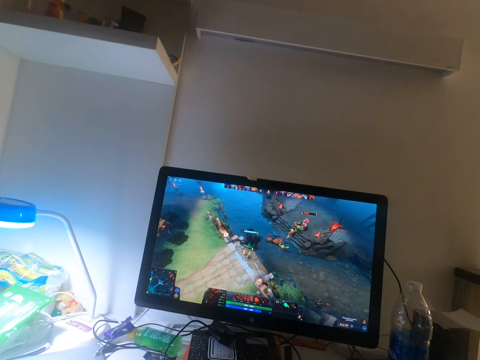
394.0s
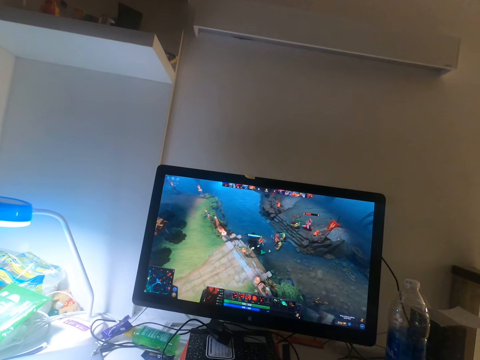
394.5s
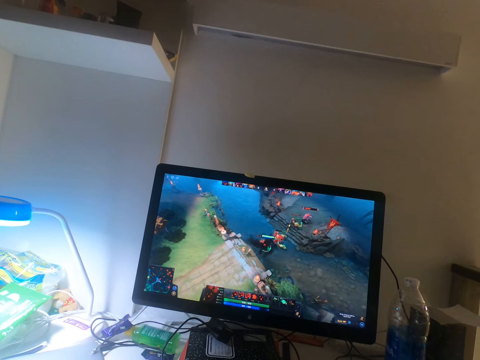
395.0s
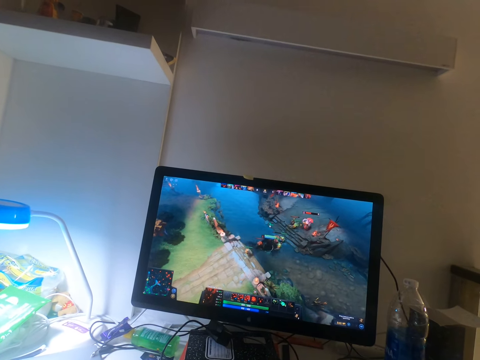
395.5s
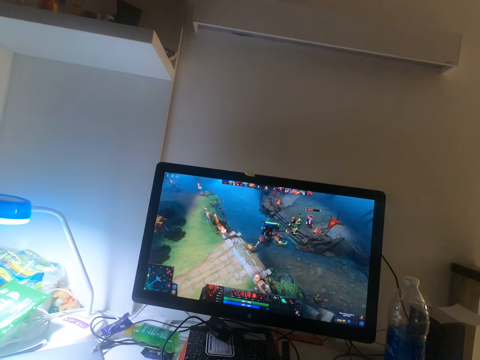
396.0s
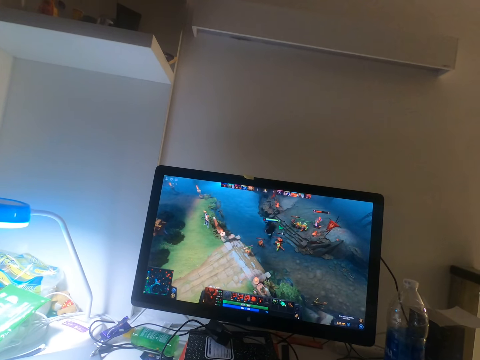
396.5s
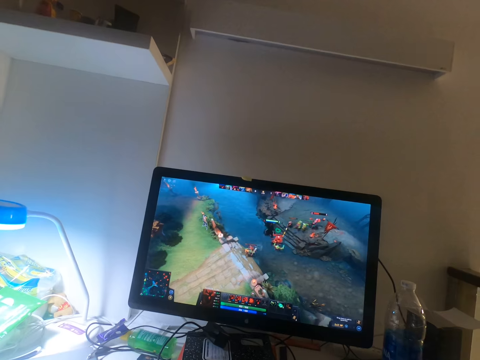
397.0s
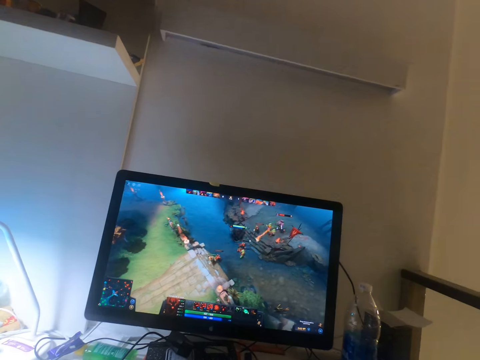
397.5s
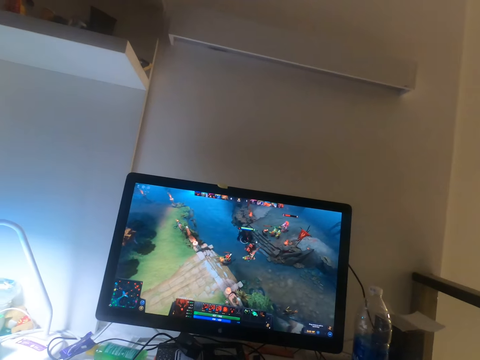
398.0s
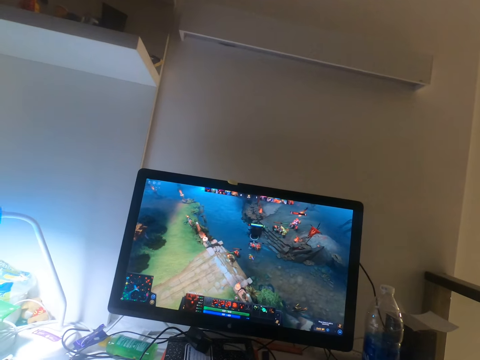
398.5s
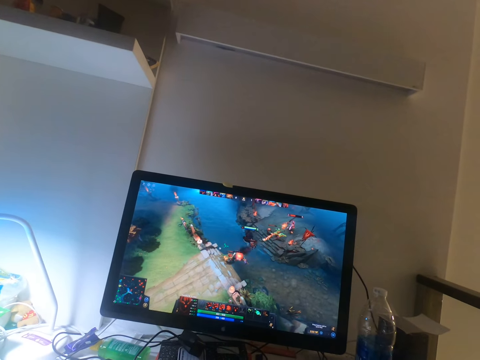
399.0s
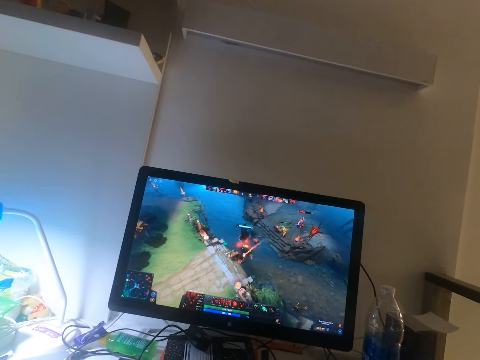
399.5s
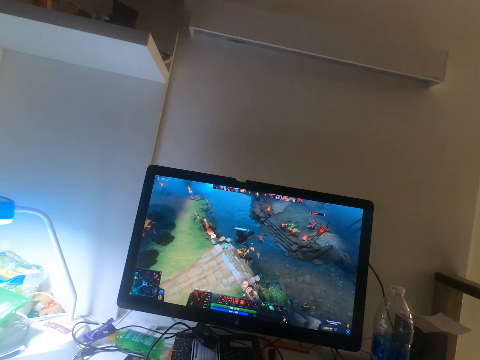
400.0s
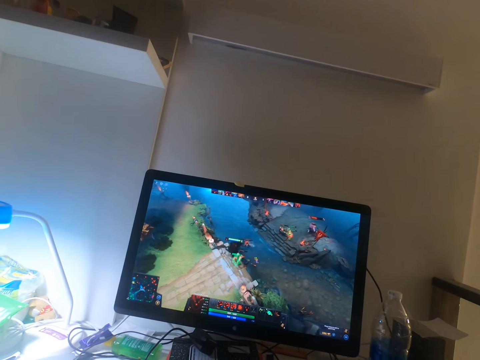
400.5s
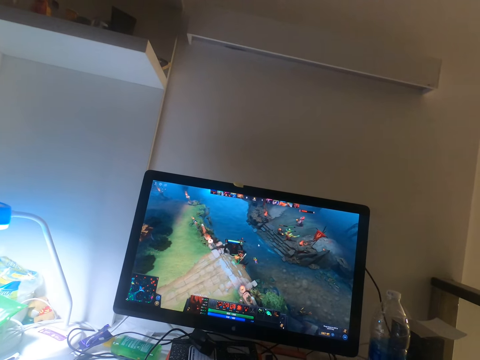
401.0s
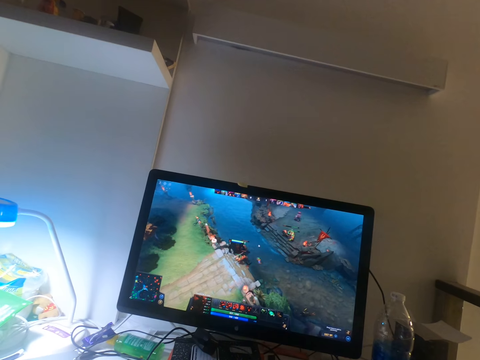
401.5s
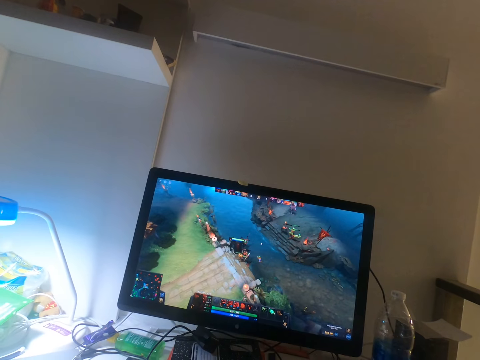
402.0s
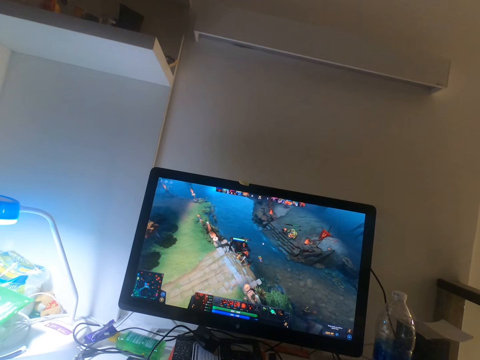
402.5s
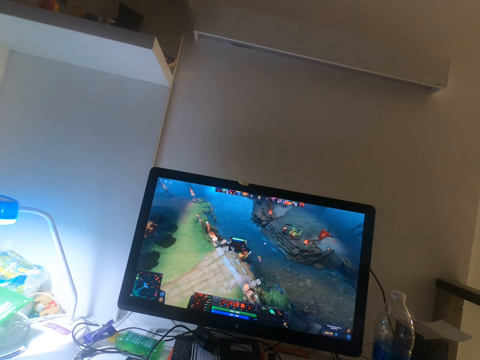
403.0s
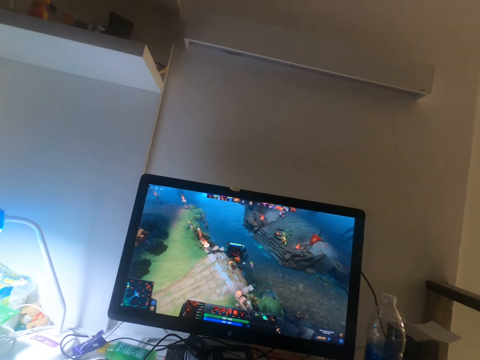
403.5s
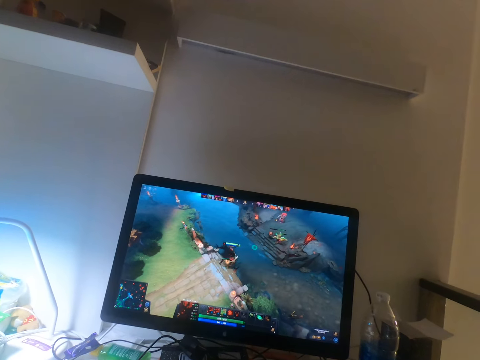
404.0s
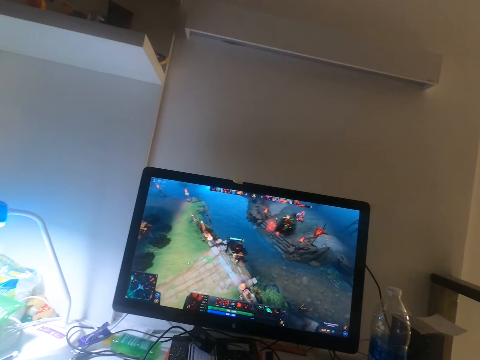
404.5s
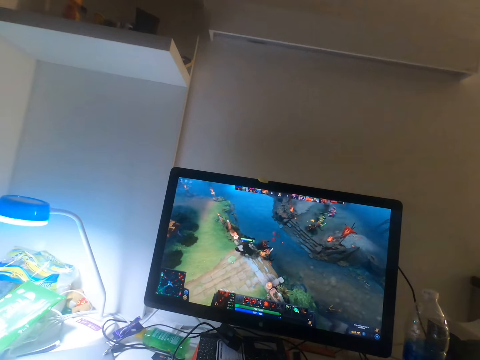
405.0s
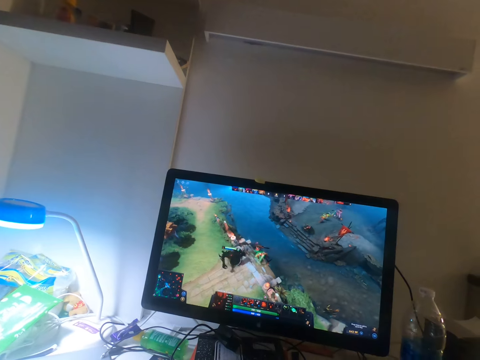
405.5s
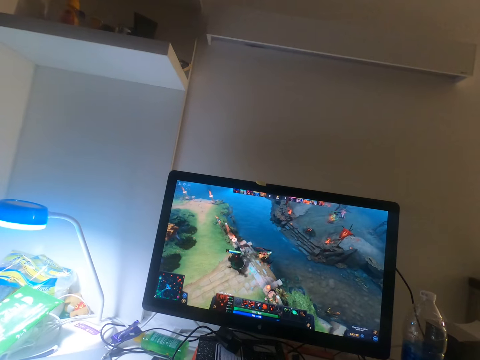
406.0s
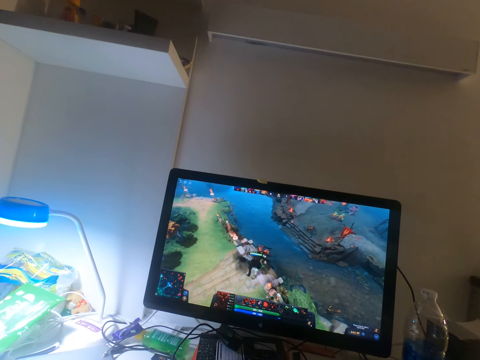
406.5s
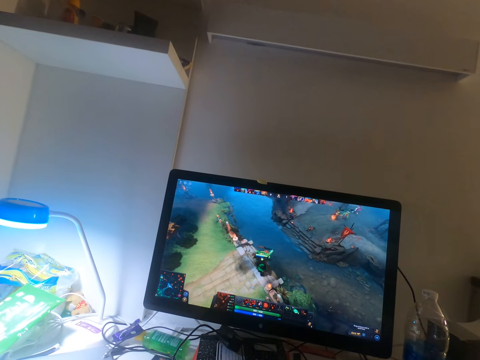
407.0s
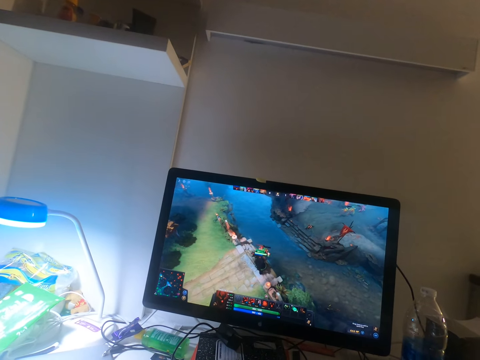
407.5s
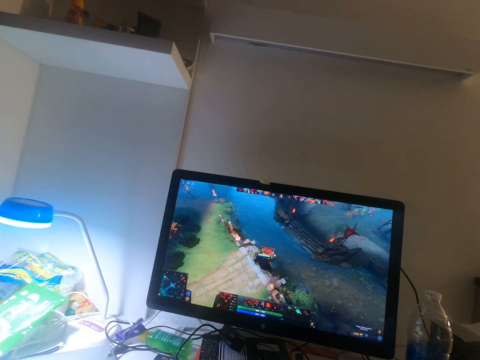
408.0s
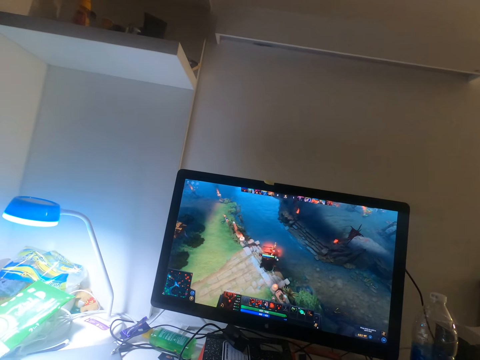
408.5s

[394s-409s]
The camera wearer clicks on the mouse. They click on the keyboard. They click on the mouse. They click on the keyboard.

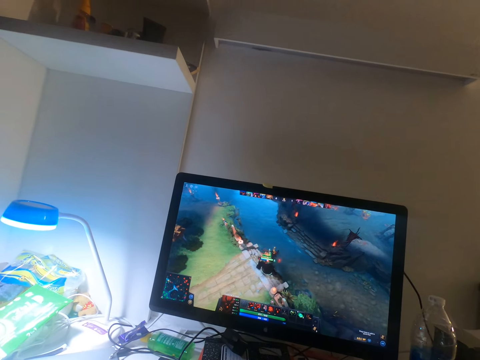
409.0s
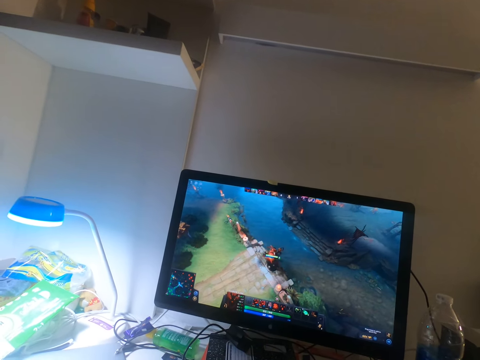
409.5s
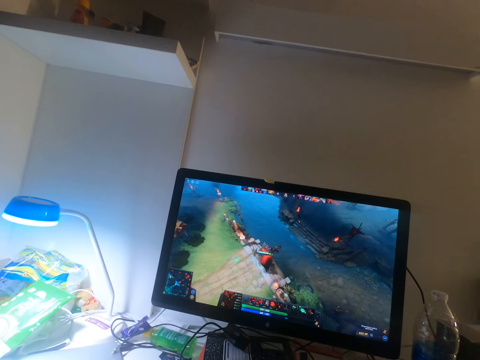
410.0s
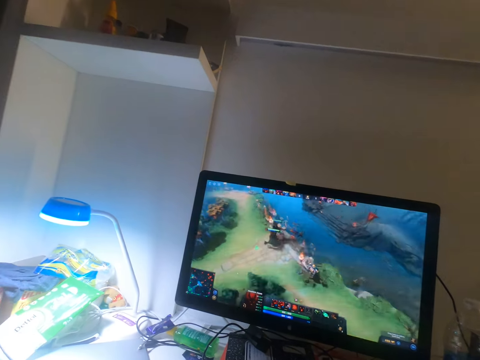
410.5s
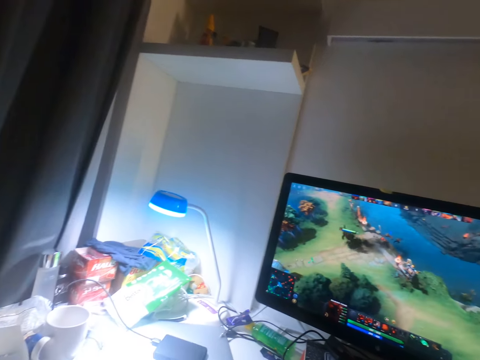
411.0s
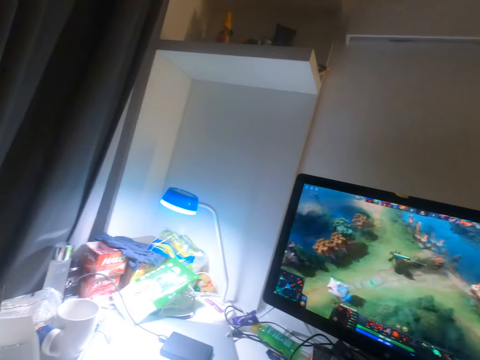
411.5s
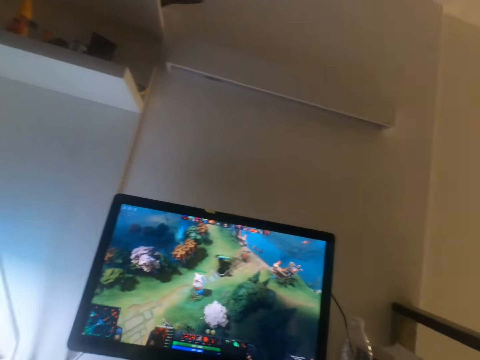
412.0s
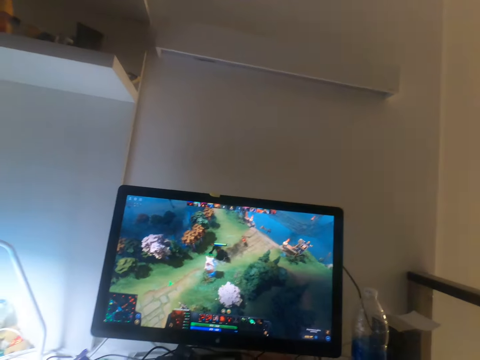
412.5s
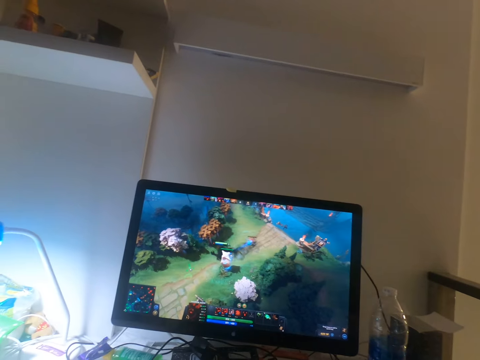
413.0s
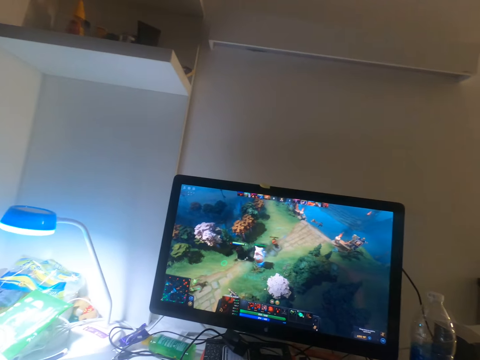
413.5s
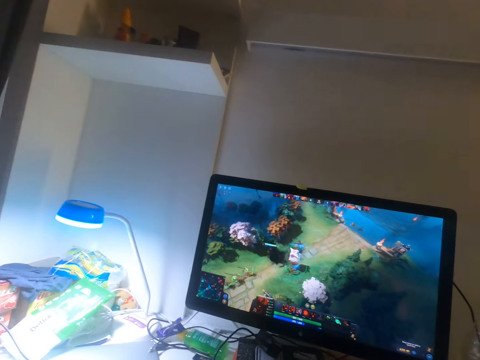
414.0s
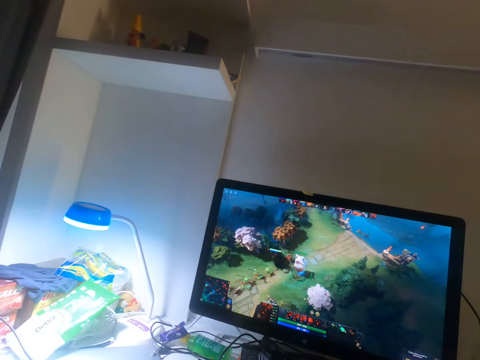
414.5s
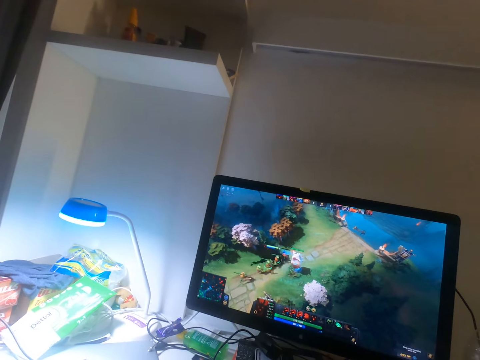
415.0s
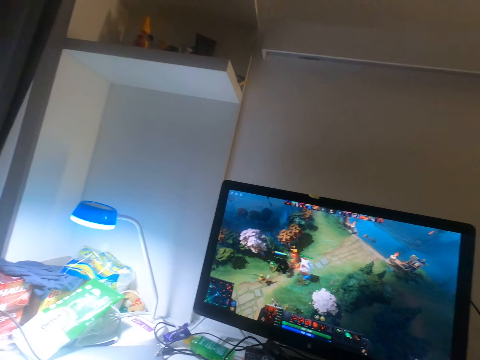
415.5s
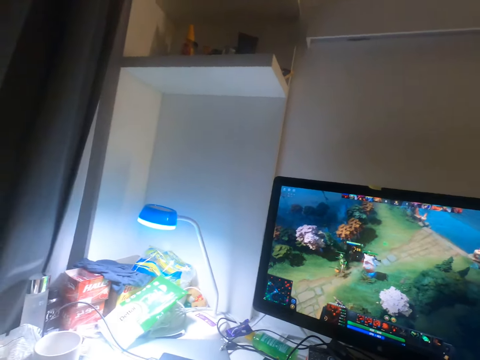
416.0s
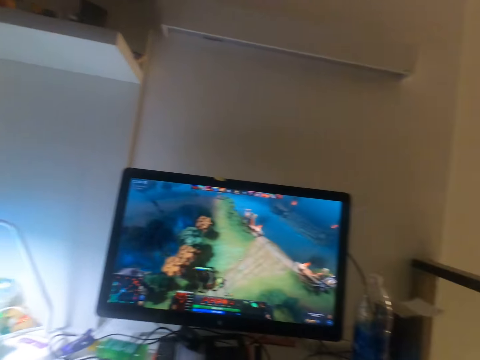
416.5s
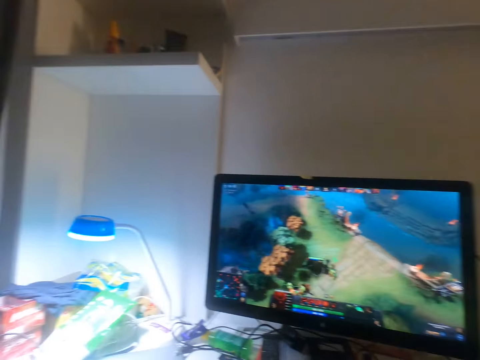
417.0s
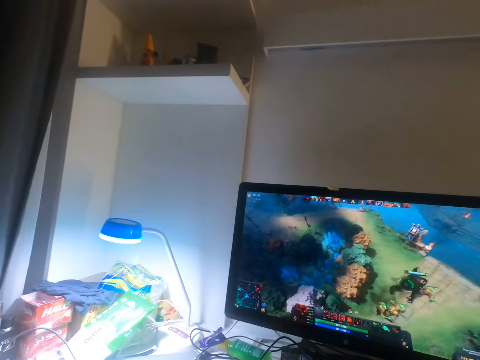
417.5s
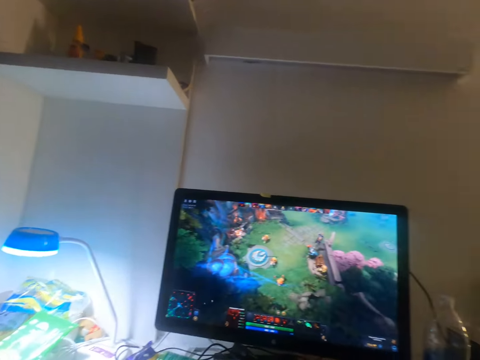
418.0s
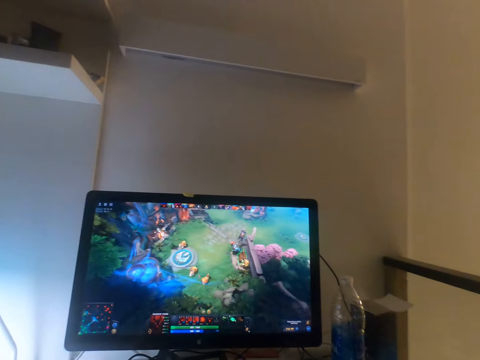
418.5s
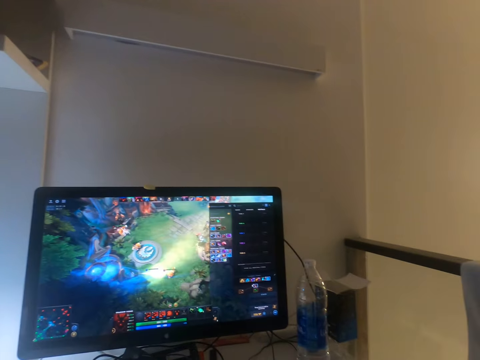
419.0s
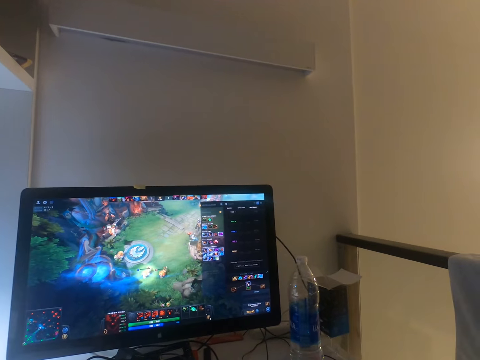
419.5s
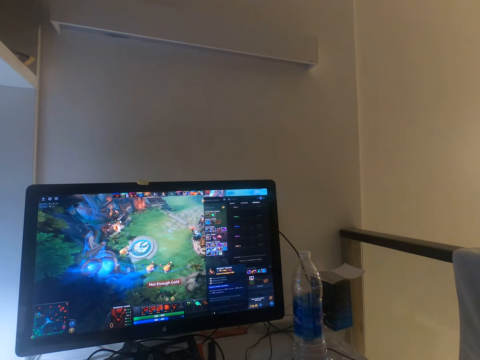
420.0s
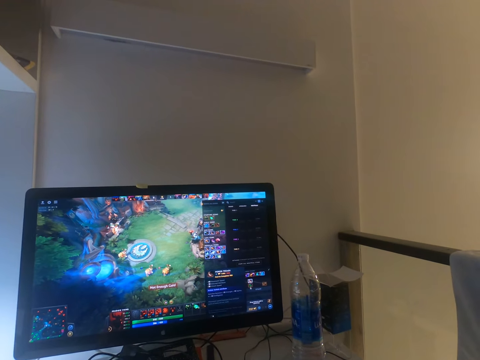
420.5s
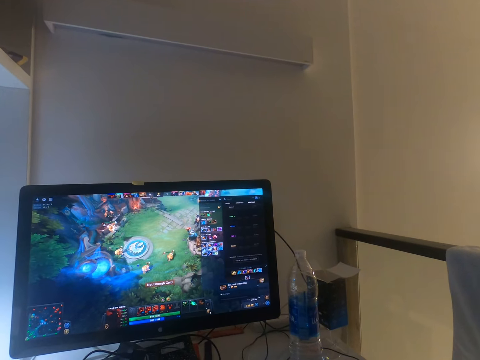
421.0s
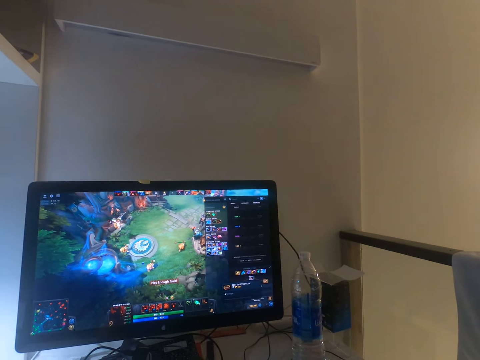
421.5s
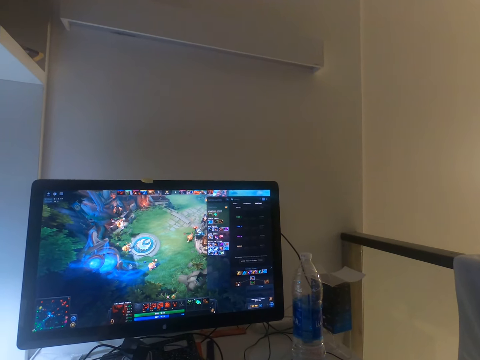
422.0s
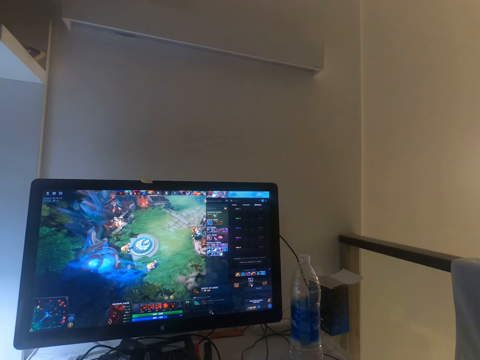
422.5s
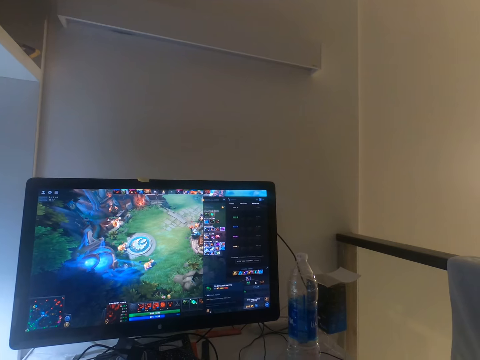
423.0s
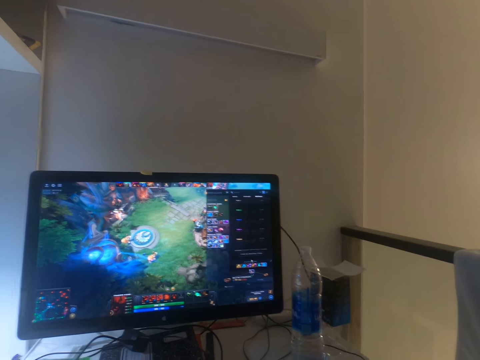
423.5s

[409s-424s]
The camera wearer clicks on the mouse. They look around. They click on the mouse. They click on the keyboard. They look around. They click on the mouse.
